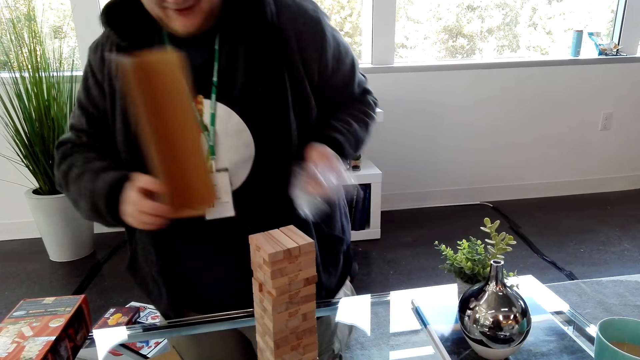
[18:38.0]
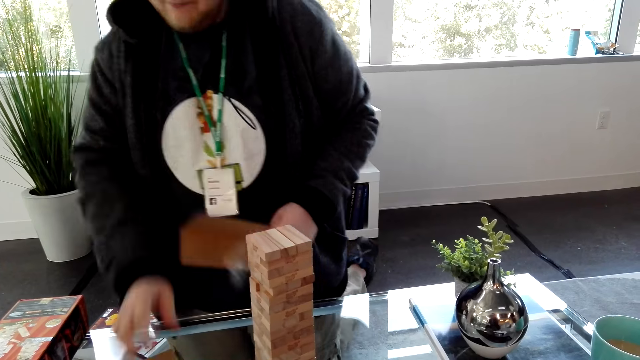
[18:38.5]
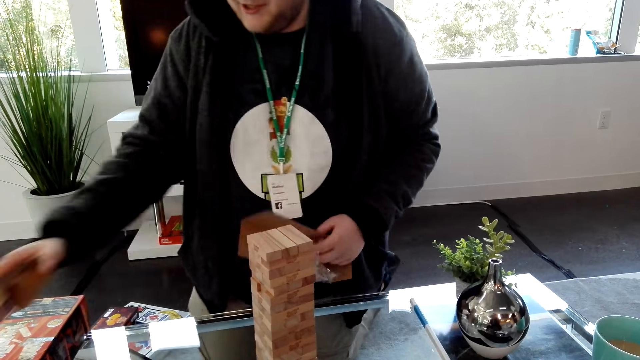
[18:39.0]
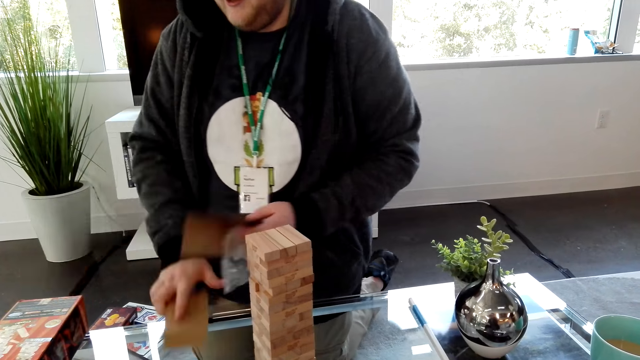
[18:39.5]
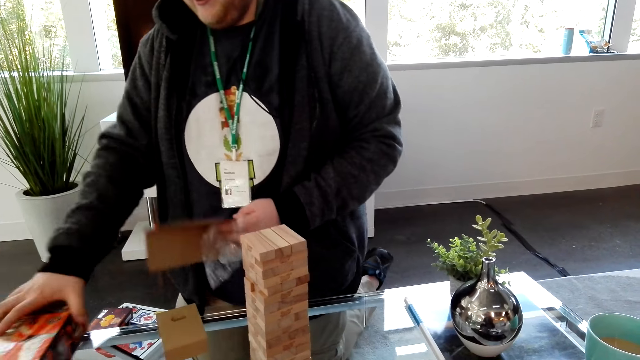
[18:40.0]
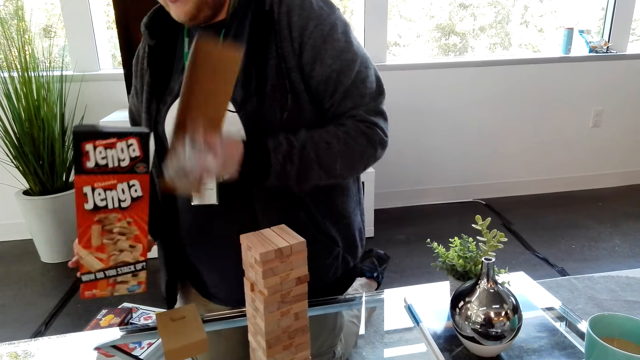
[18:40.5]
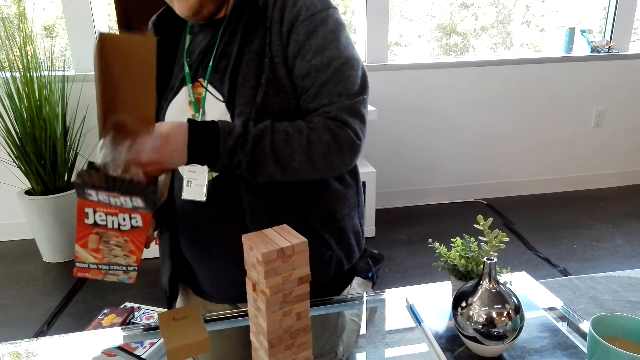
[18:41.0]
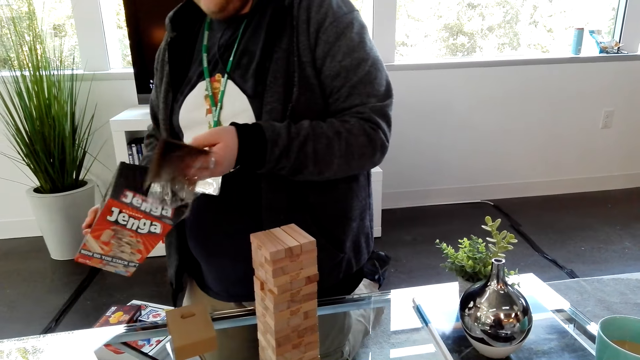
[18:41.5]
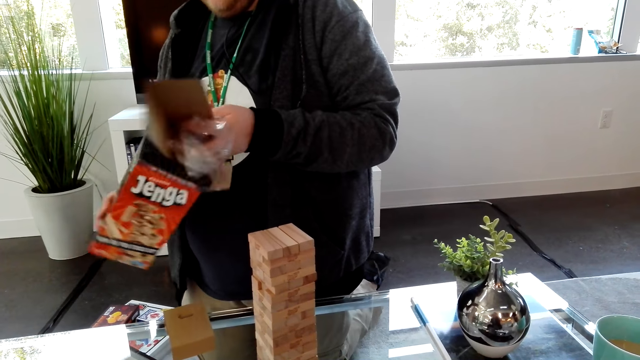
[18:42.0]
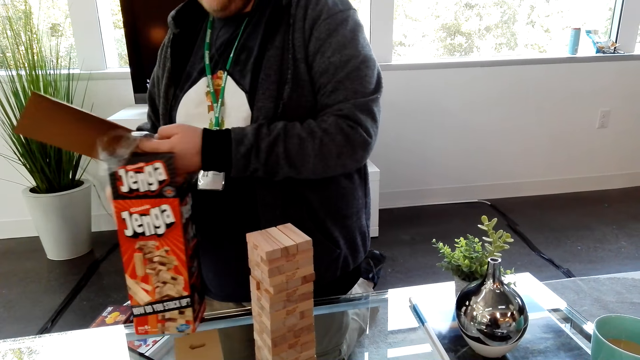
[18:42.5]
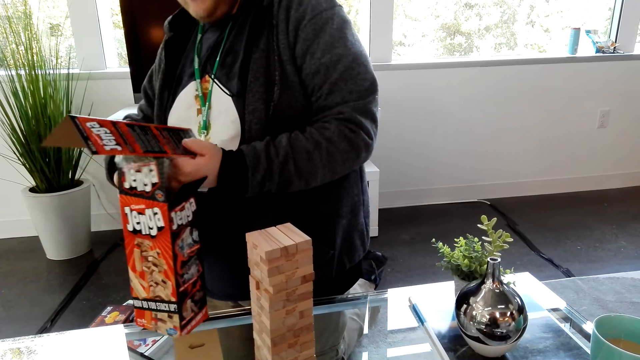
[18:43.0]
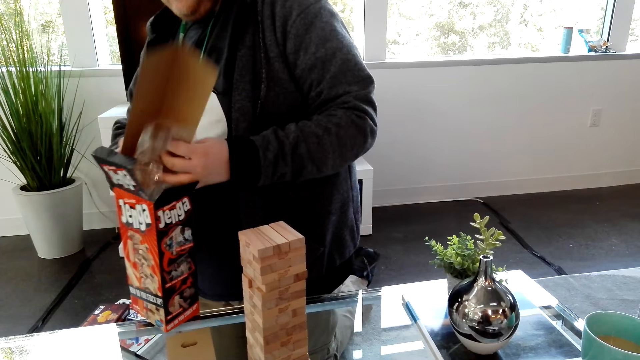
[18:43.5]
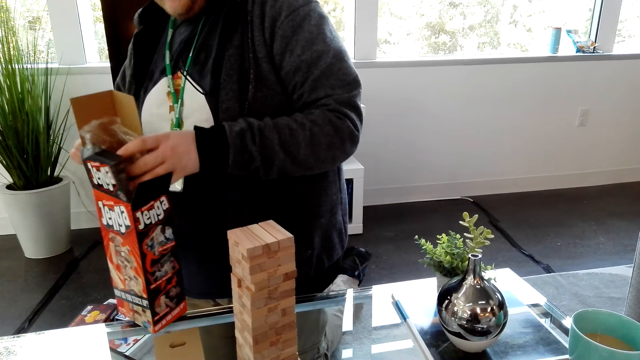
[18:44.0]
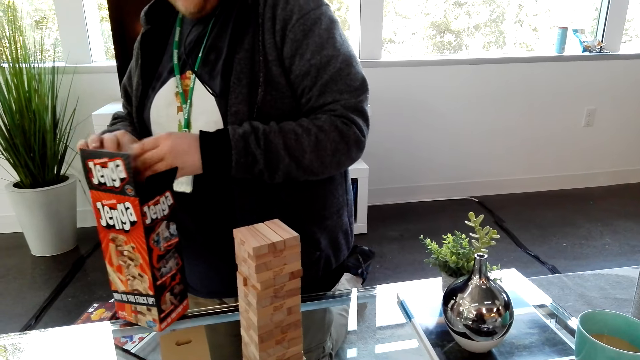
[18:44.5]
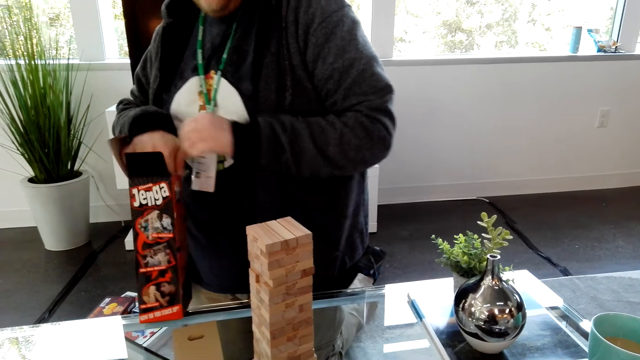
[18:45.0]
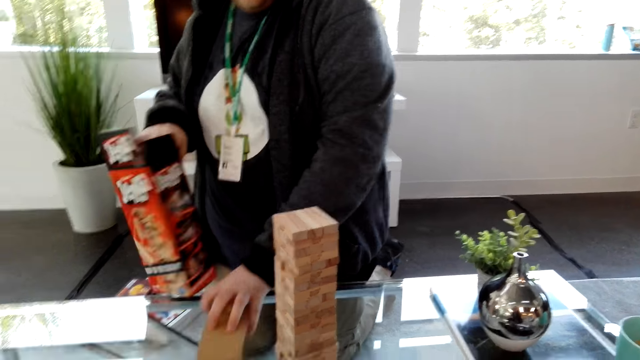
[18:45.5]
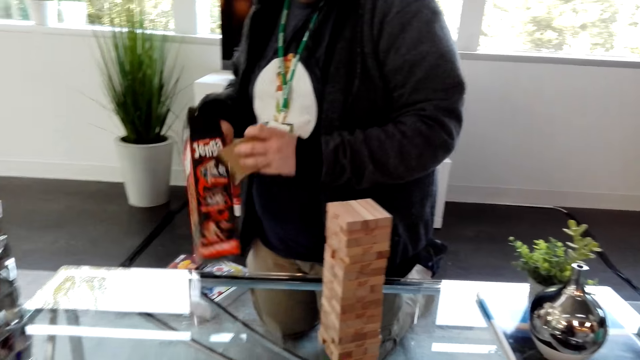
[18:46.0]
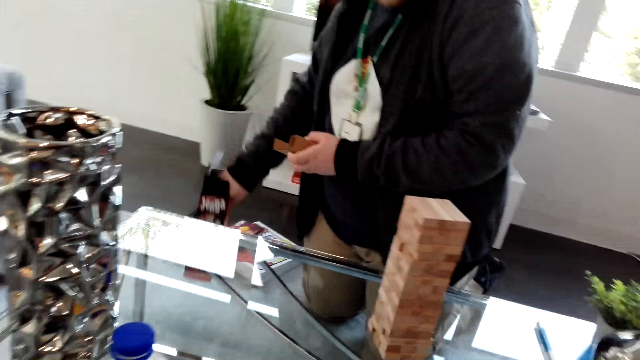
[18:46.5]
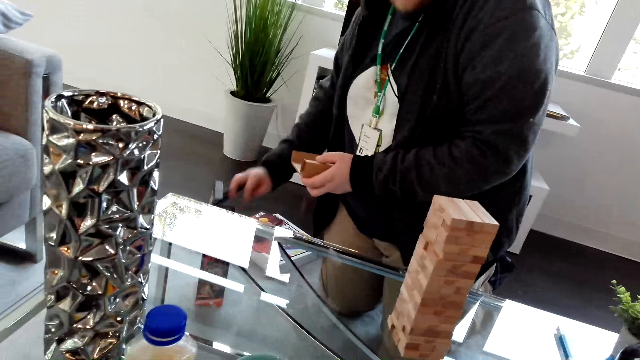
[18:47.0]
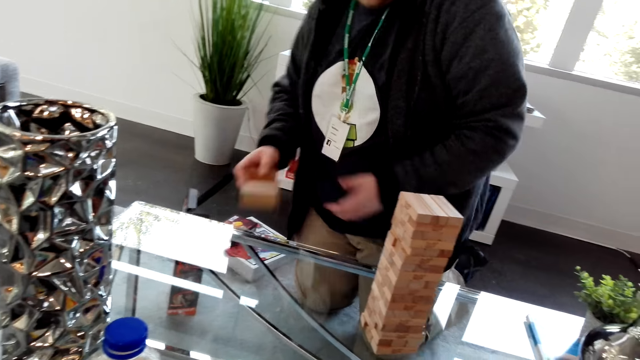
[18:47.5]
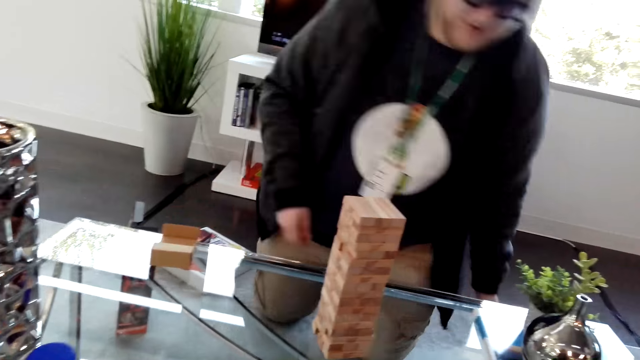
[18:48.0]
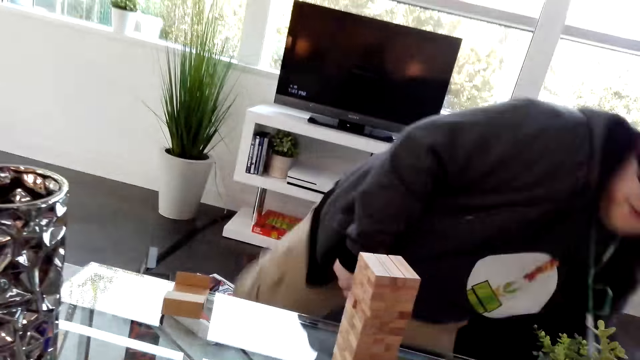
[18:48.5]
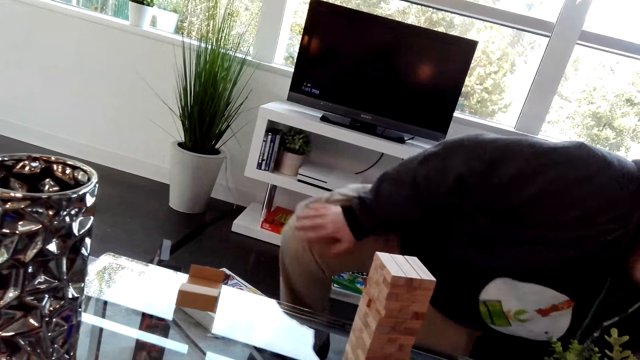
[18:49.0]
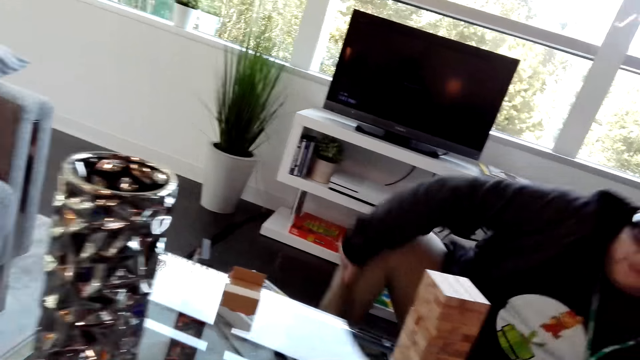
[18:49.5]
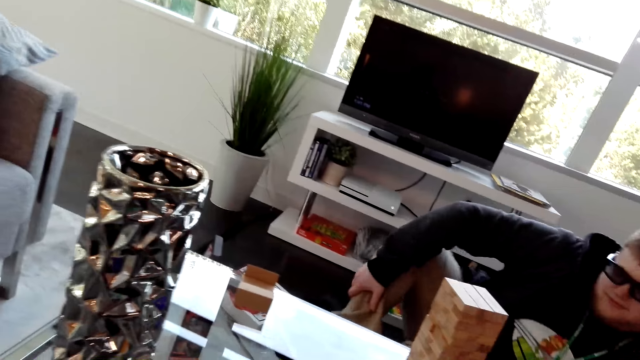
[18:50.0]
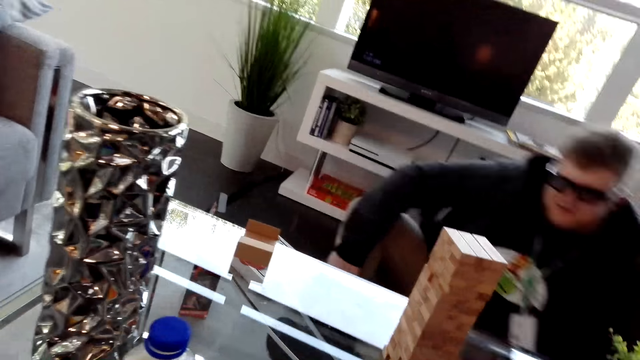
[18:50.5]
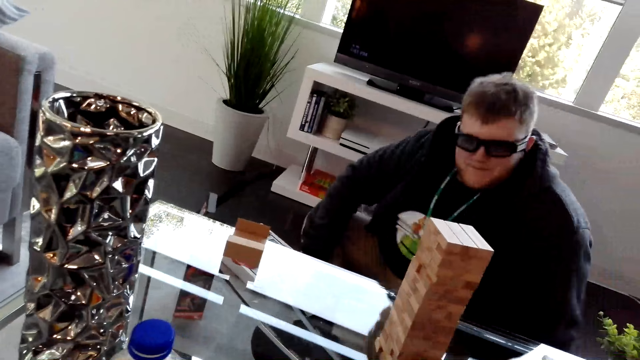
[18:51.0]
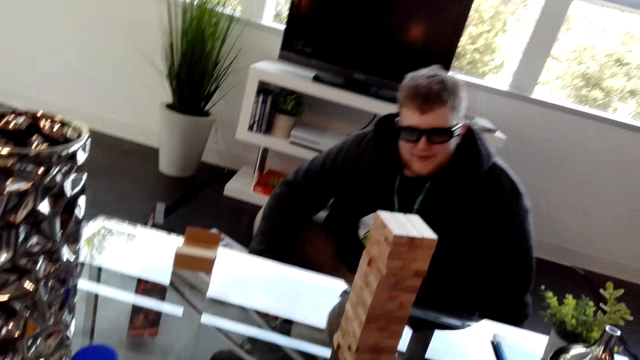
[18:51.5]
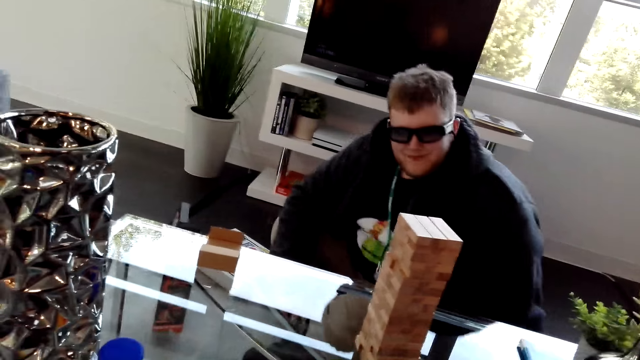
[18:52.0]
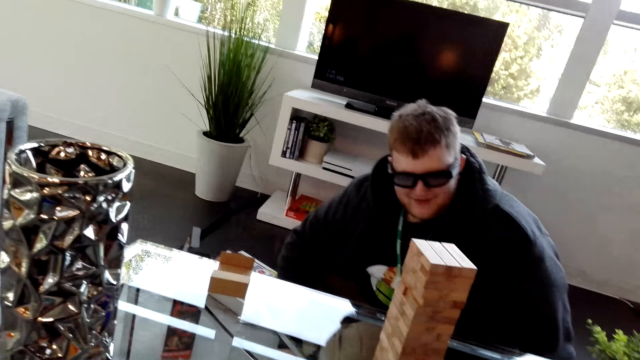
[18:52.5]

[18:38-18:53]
A man collects something from the table. He picks up a box from the table, puts something in the box, and puts the Jenga box away. The man dialogues with the camera wearer. He puts the box on the floor and a piece of the box on the table. The camera wearer dialogues with the man. The man sits on the table or carpet.

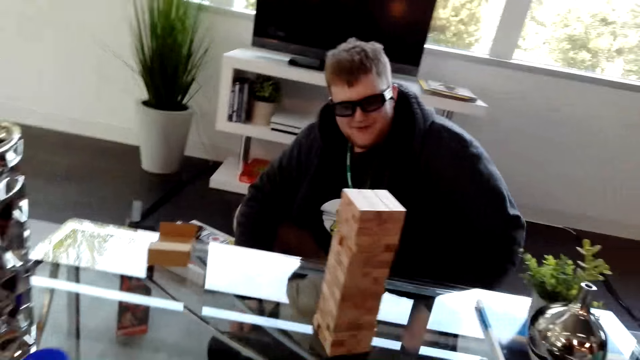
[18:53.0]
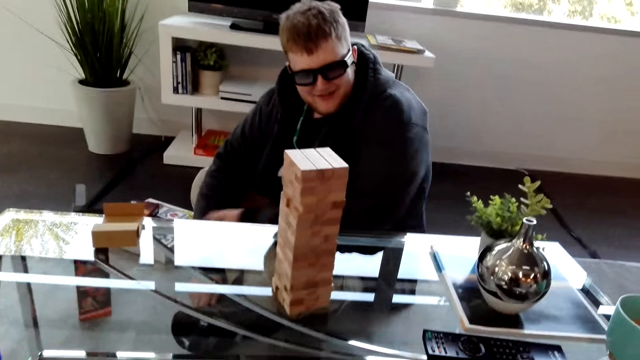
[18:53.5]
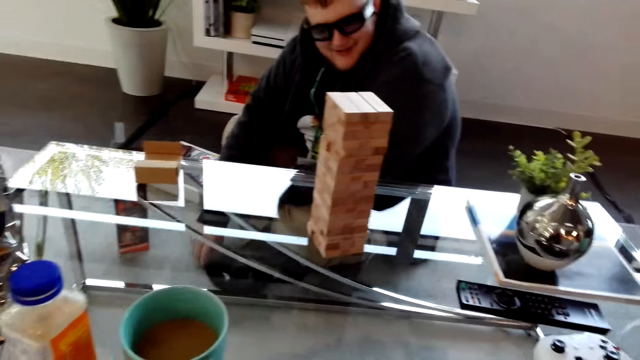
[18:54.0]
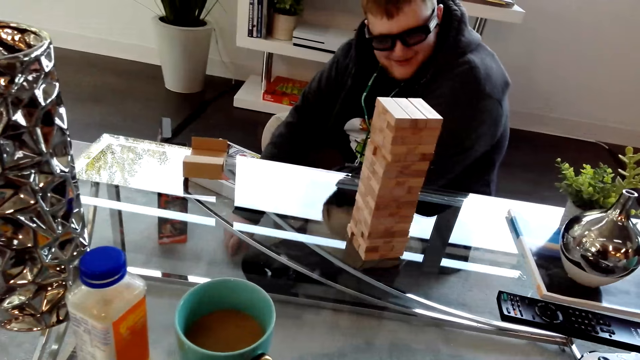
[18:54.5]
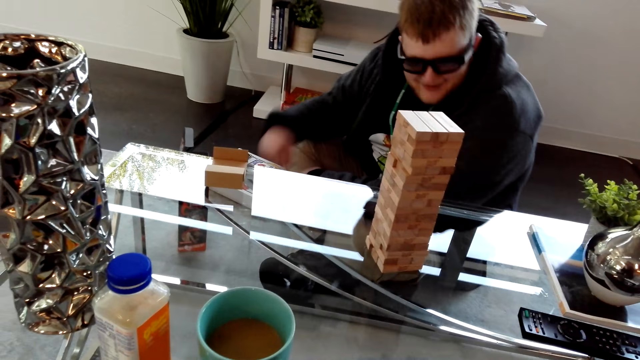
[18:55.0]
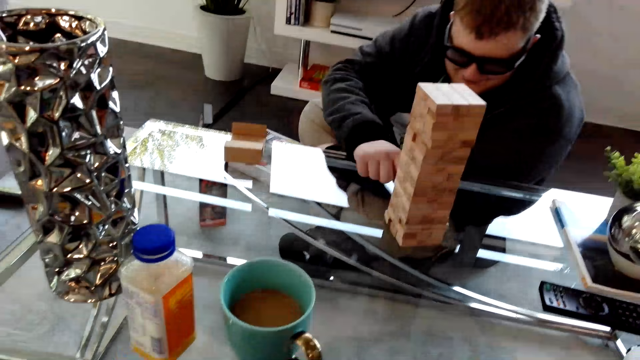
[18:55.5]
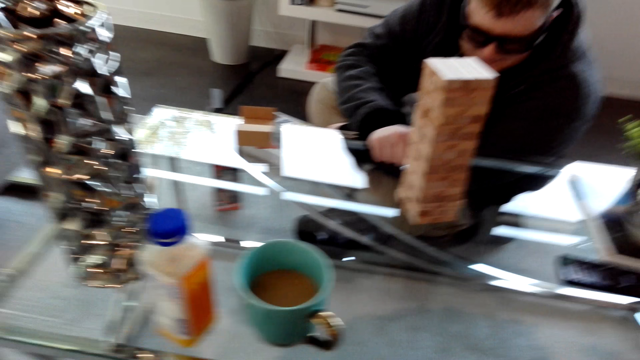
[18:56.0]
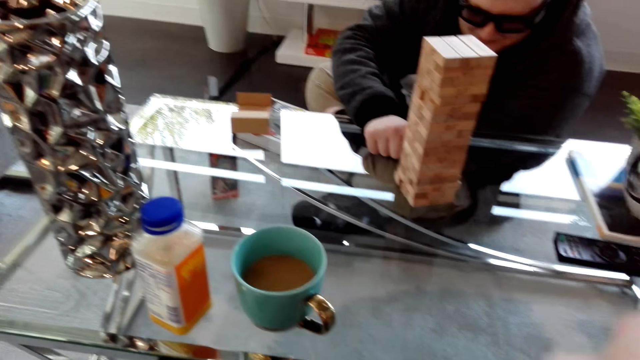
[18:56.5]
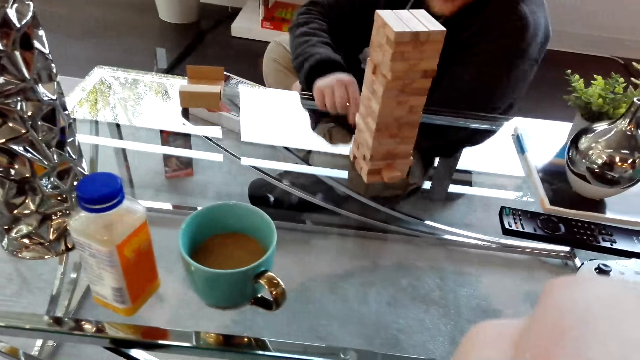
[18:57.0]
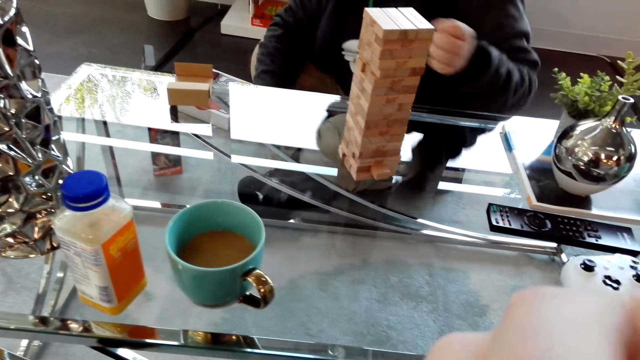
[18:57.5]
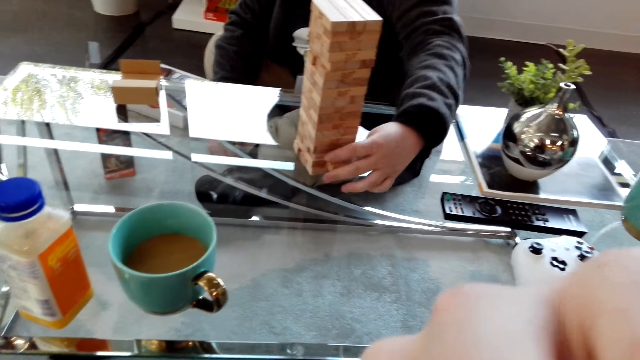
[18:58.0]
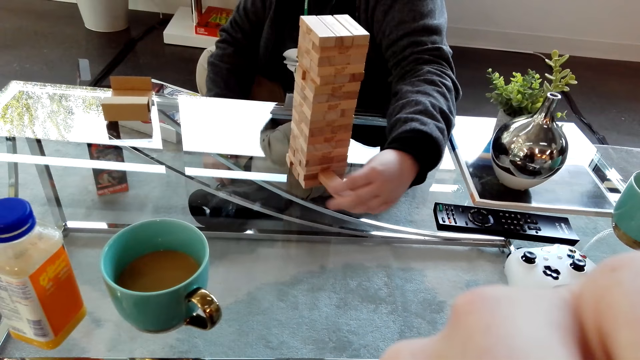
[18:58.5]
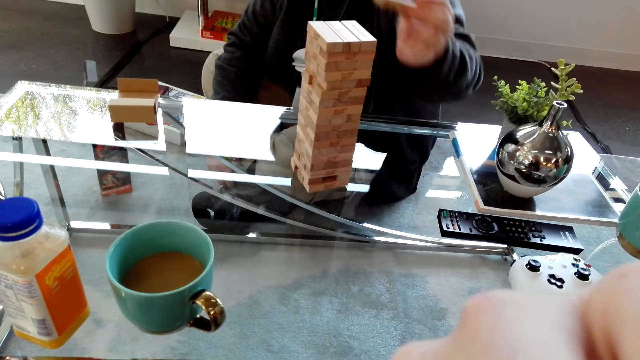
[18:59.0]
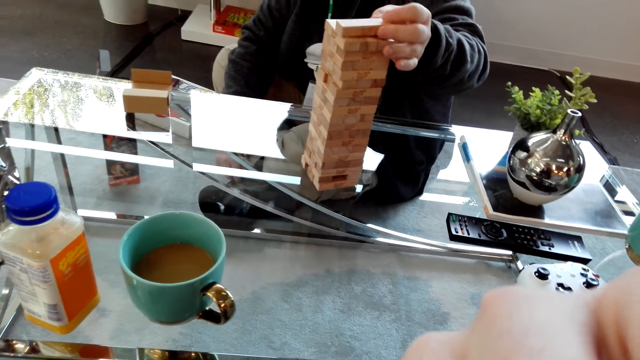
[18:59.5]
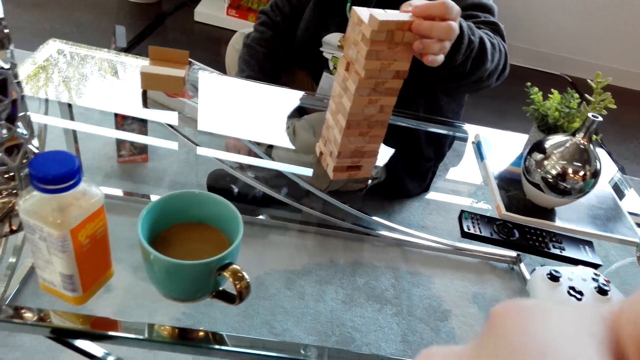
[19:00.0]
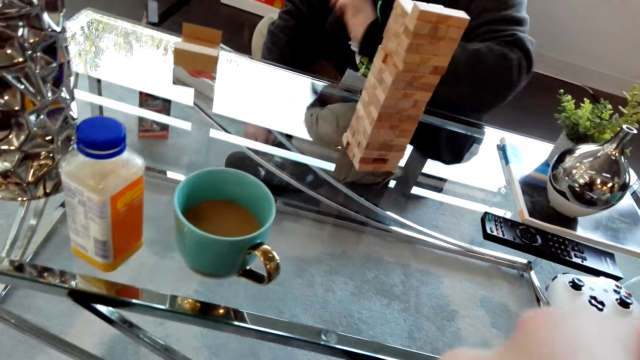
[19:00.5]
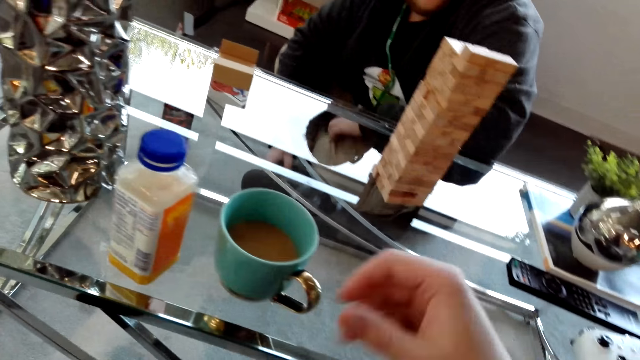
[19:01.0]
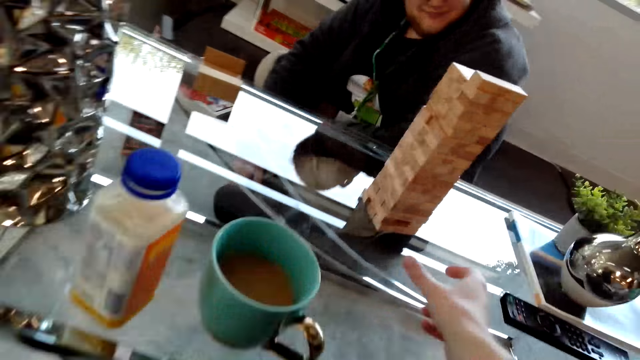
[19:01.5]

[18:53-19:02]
A man and the camera wearer play a game on the table. The man pushes a block on the tower and places the block on top of the tower.
